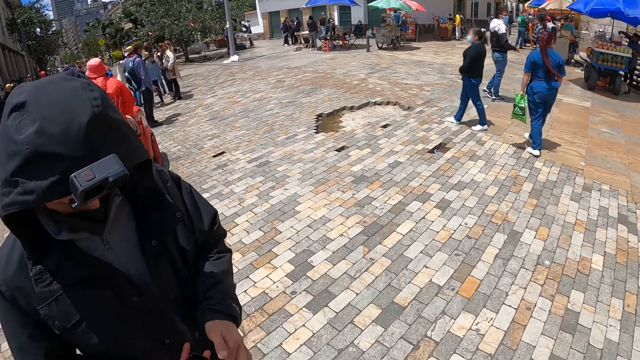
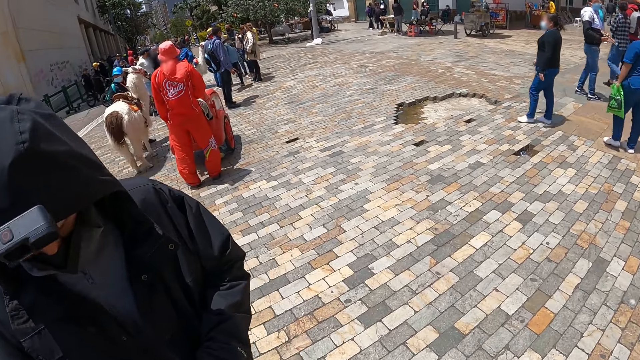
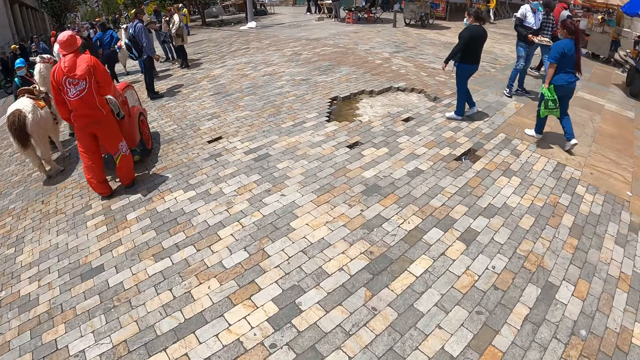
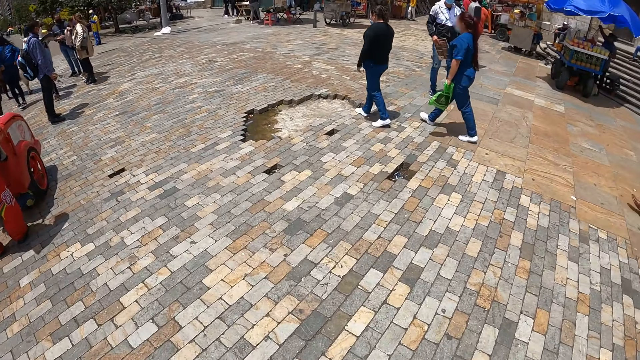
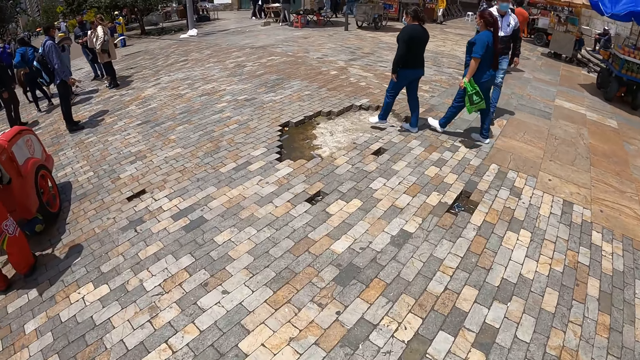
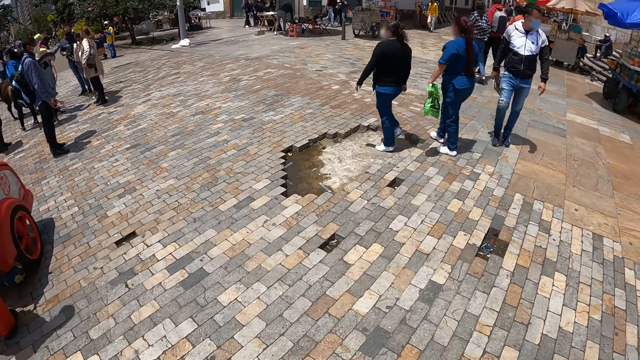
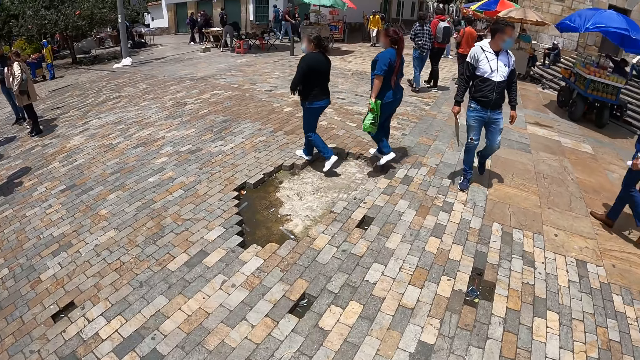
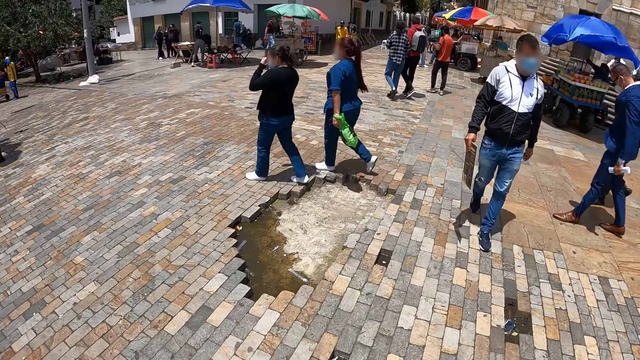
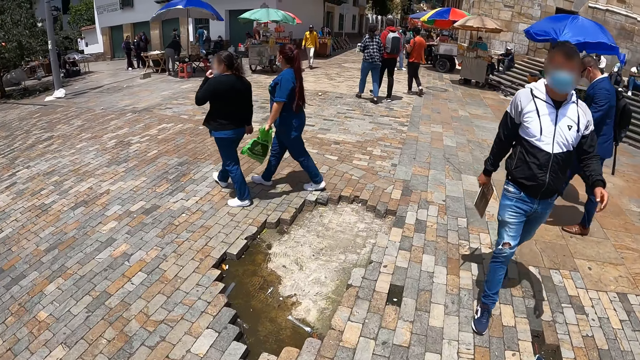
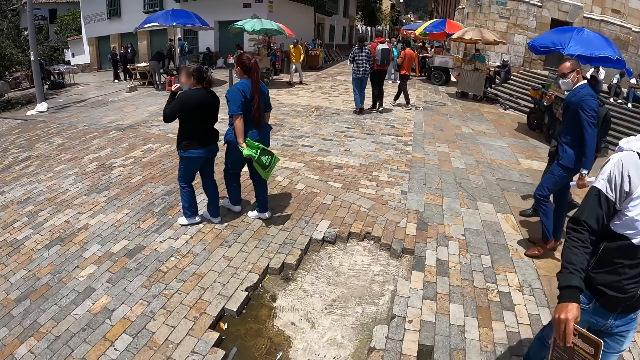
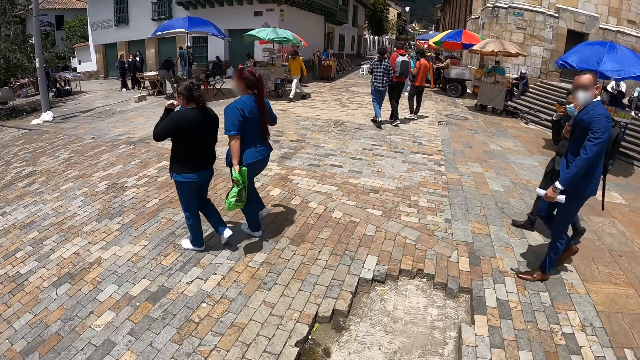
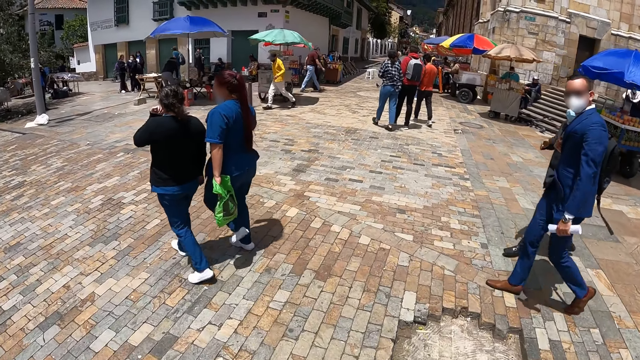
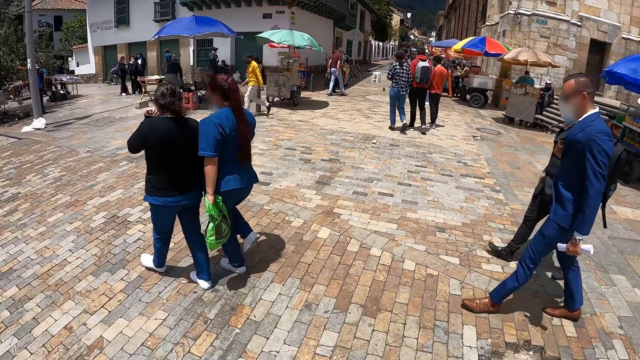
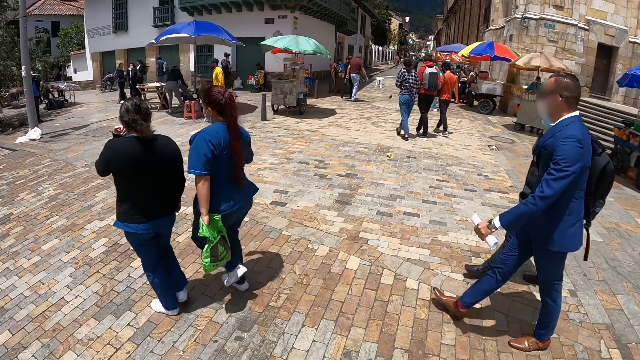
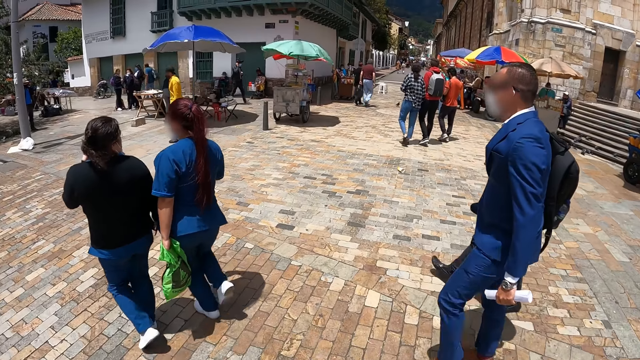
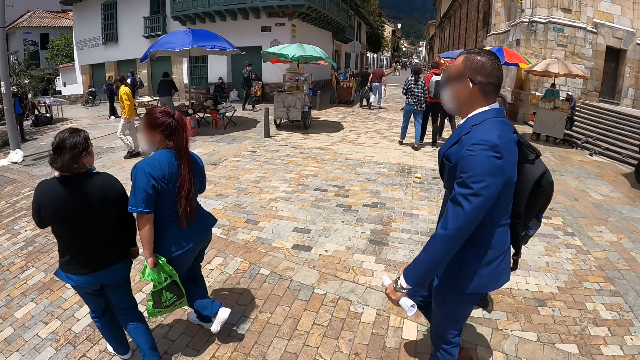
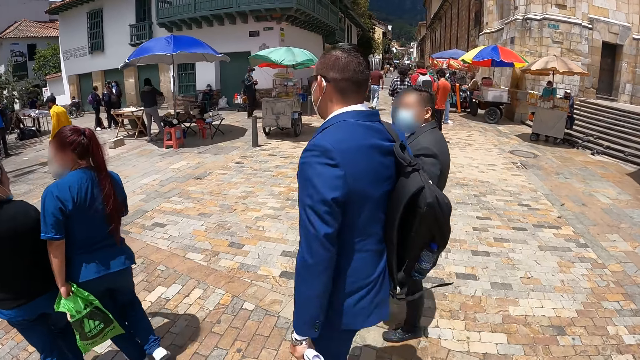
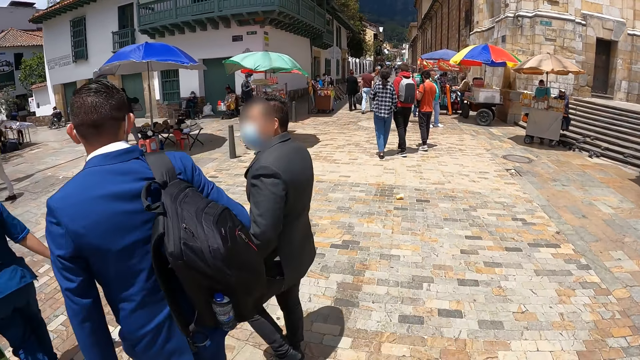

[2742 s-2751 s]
The camera wearer walks around the street.

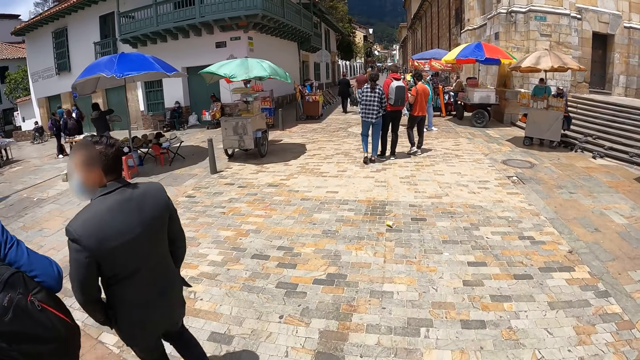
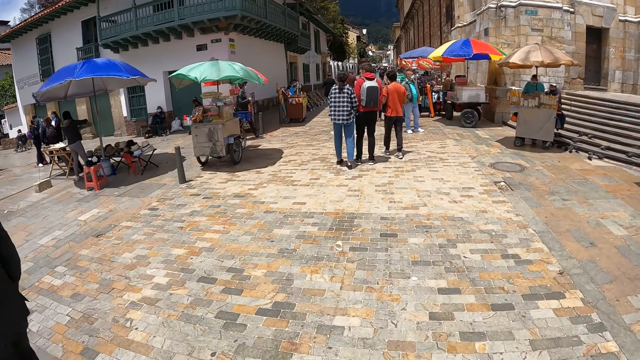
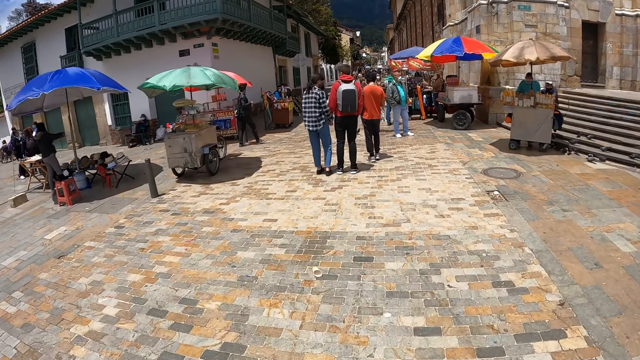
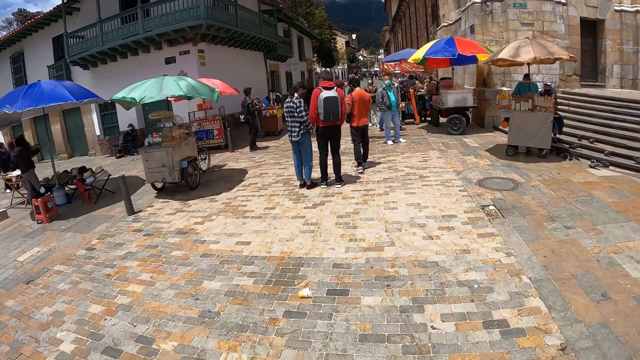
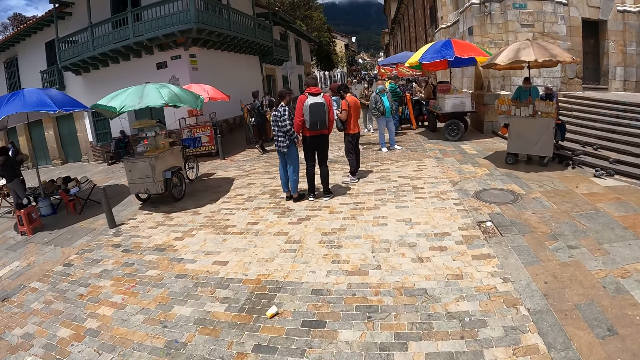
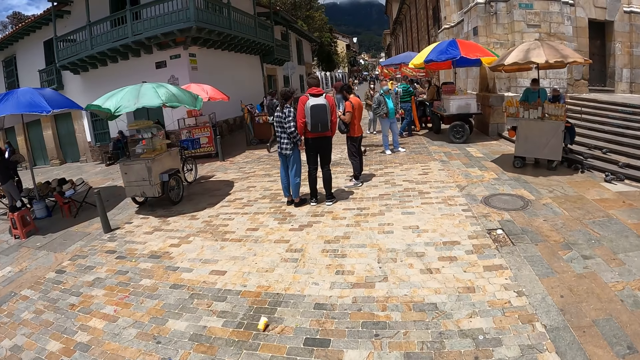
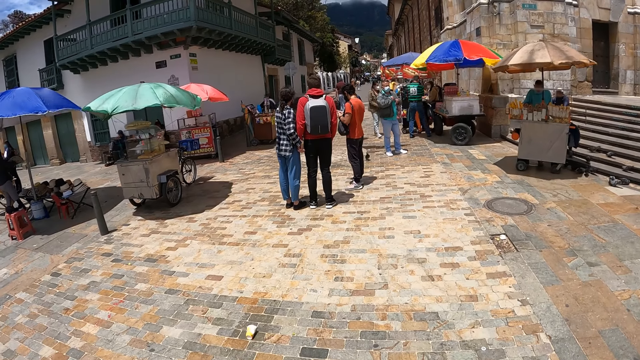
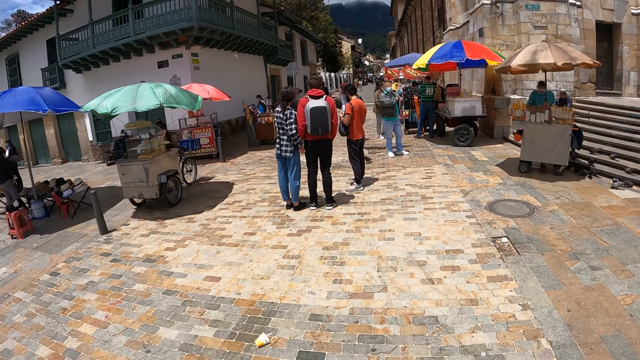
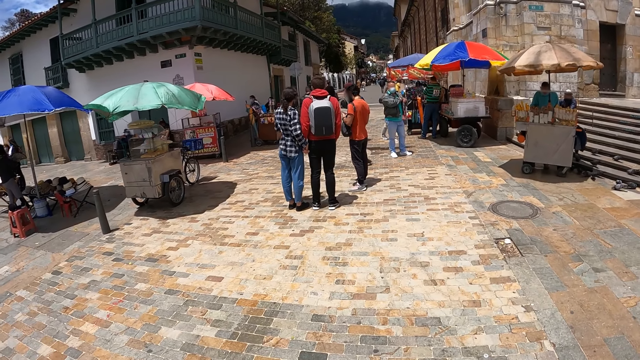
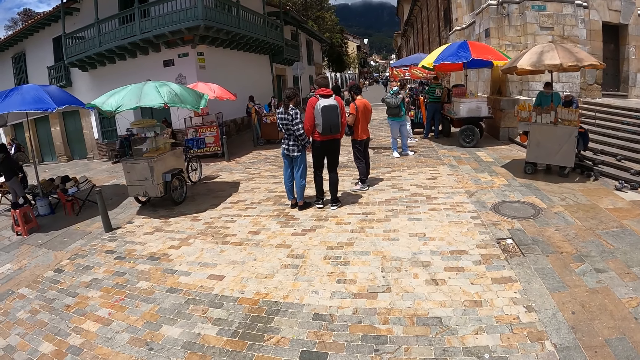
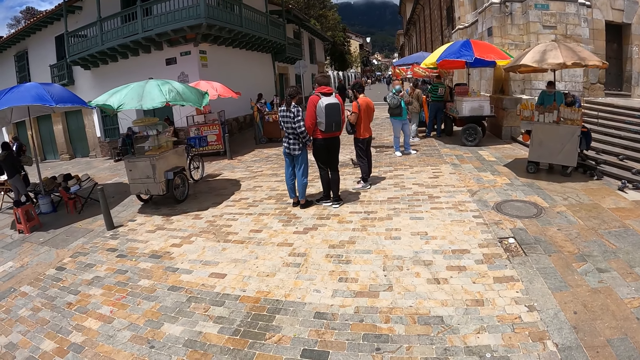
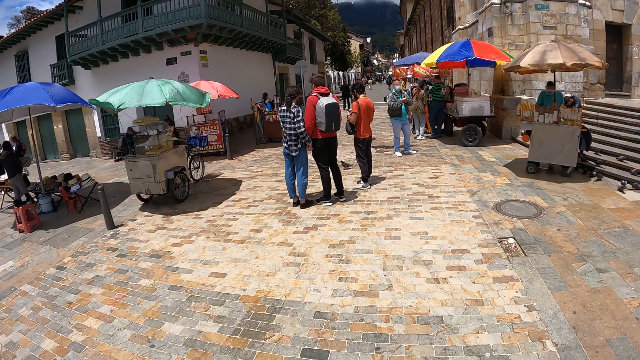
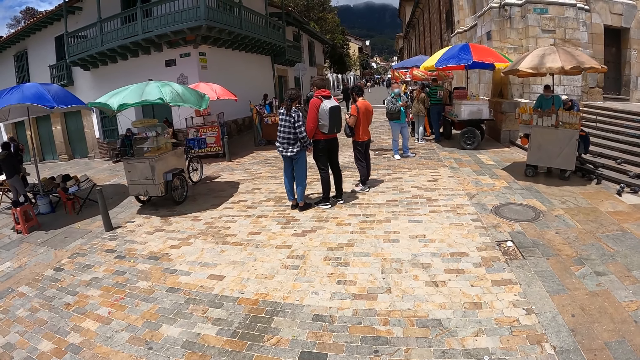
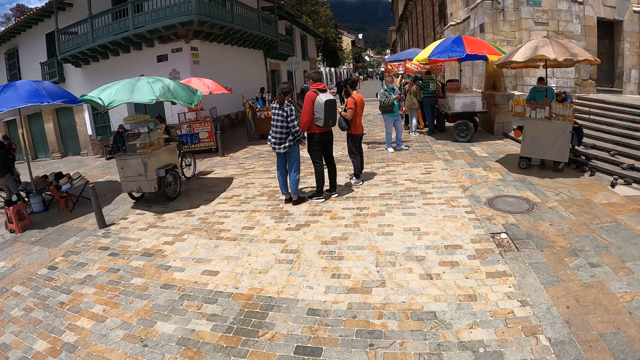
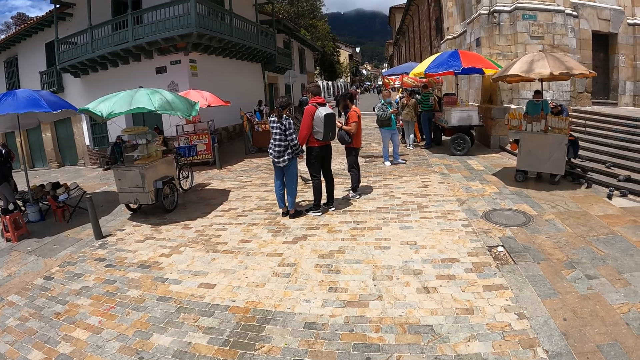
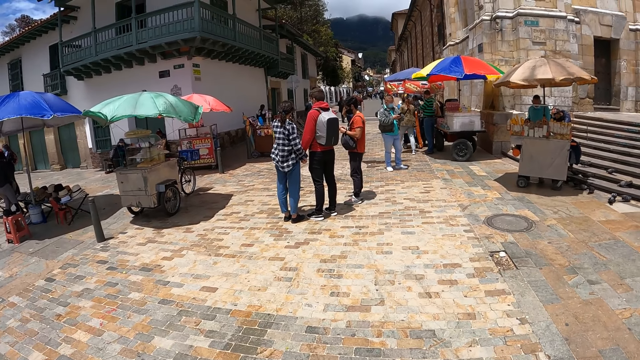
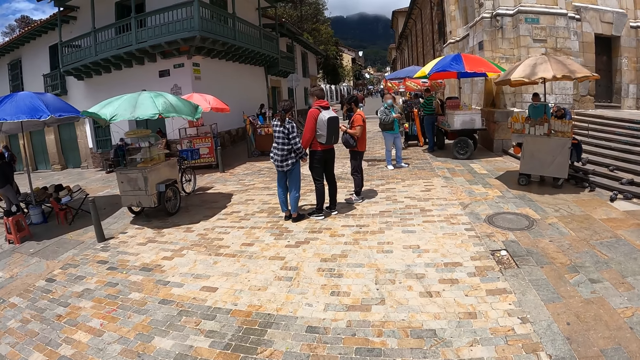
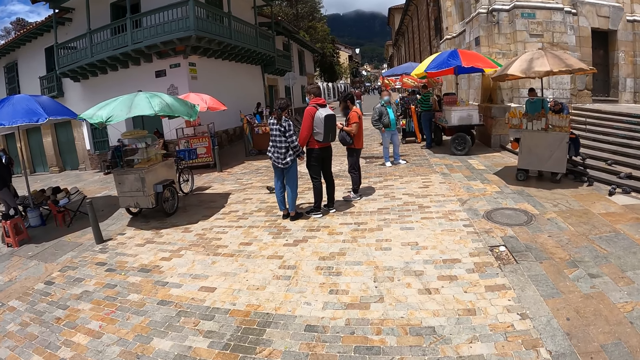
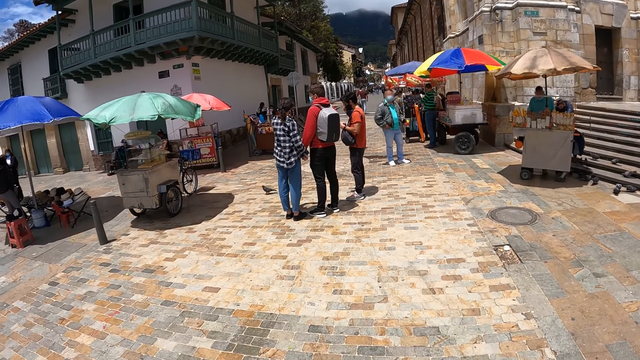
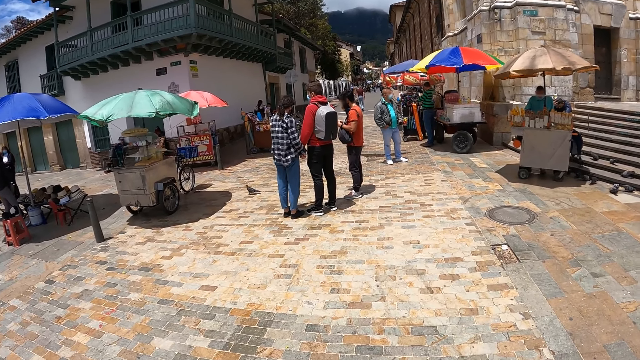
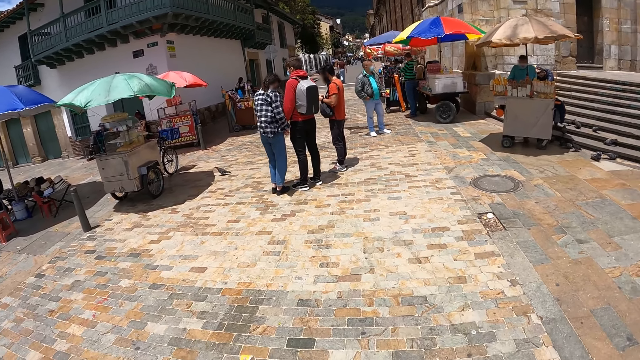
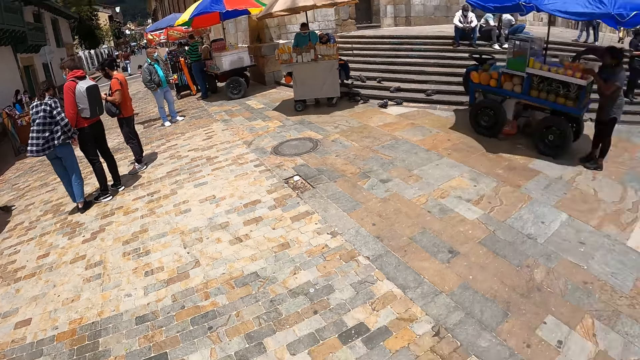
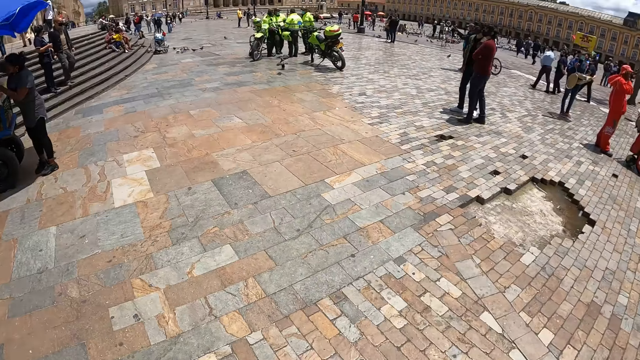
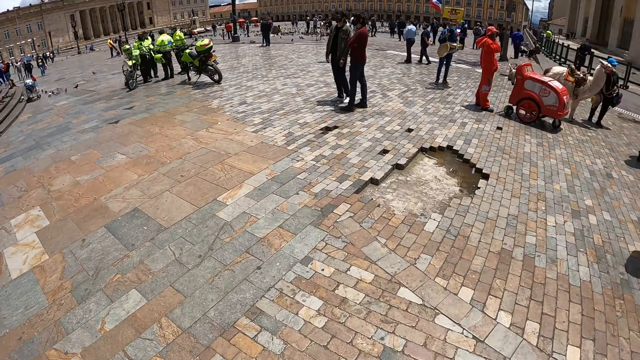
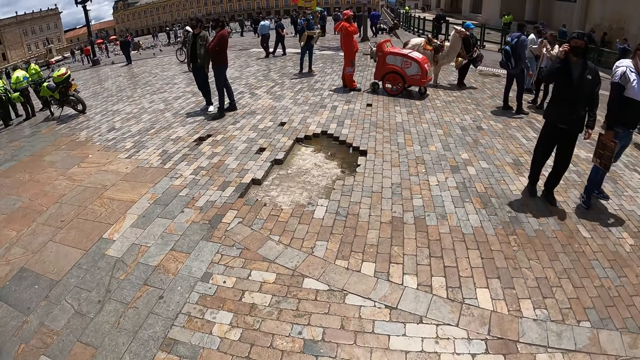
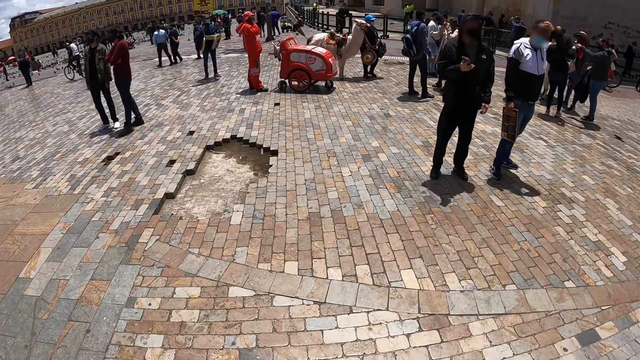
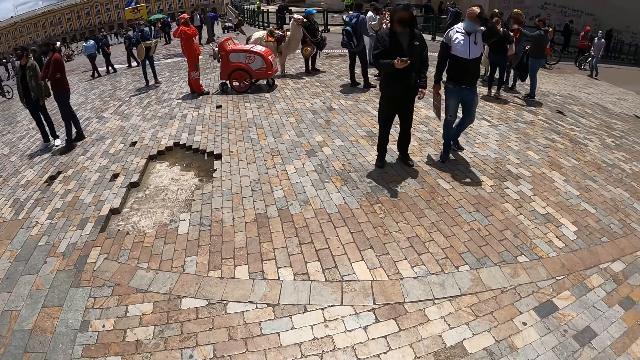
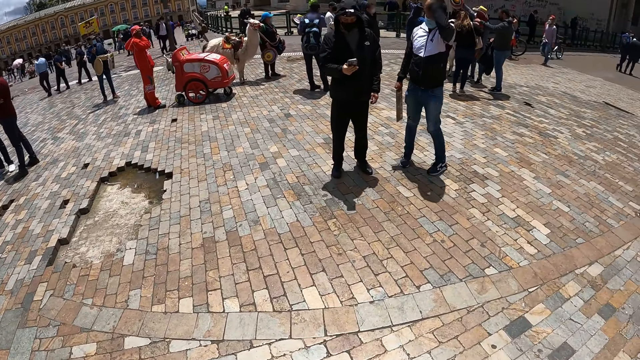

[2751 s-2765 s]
A woman stands upright. A man moves a little. The camera wearer looks around the street. They turn around.
